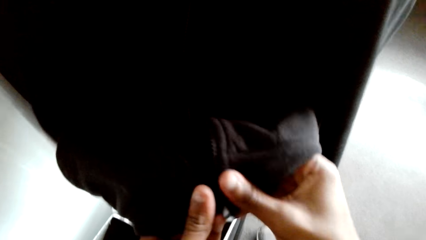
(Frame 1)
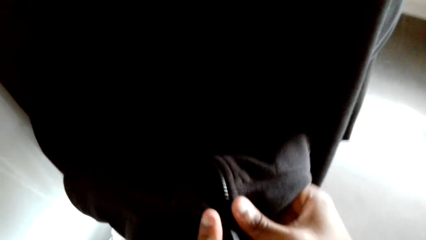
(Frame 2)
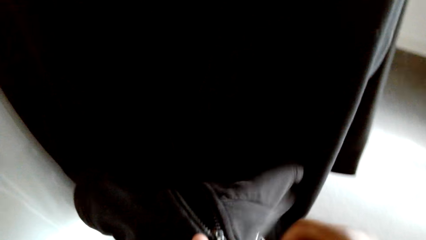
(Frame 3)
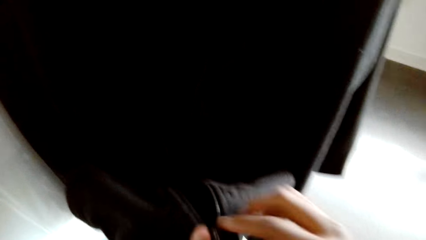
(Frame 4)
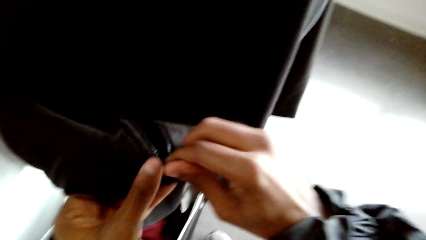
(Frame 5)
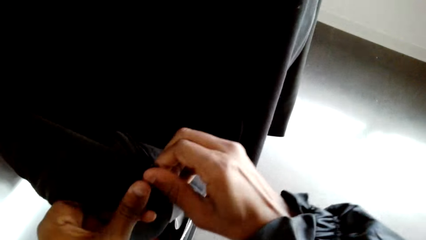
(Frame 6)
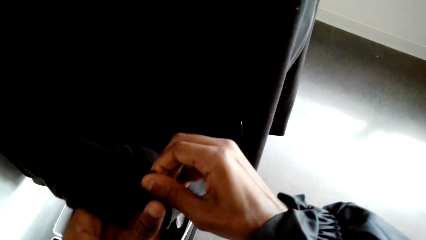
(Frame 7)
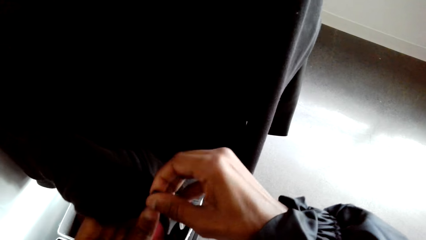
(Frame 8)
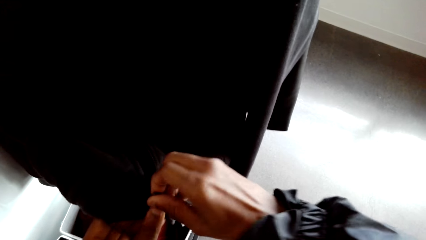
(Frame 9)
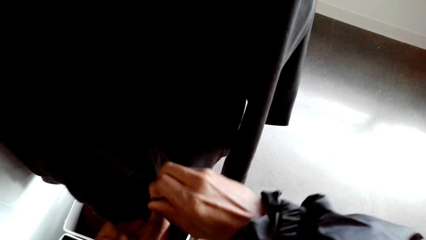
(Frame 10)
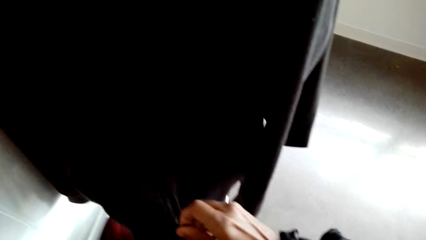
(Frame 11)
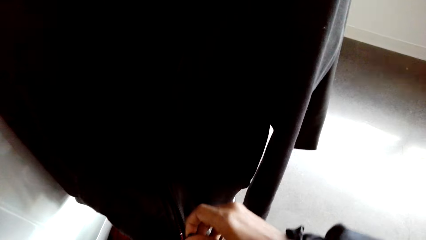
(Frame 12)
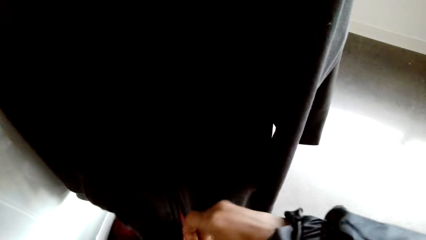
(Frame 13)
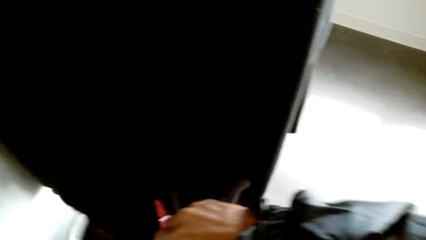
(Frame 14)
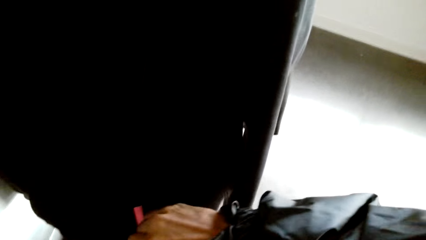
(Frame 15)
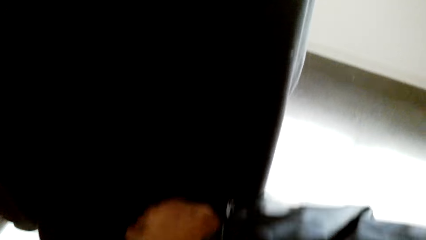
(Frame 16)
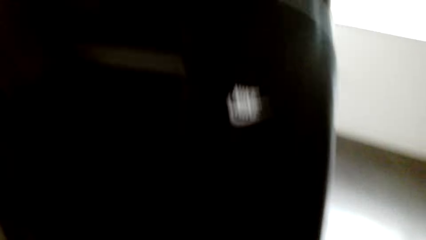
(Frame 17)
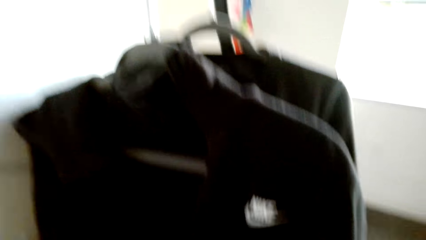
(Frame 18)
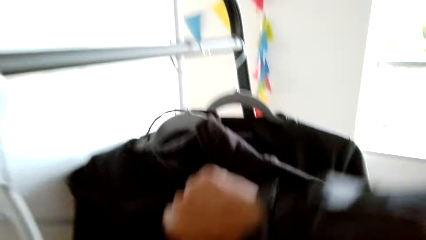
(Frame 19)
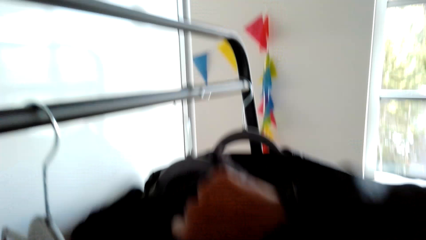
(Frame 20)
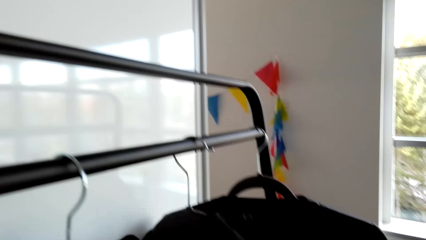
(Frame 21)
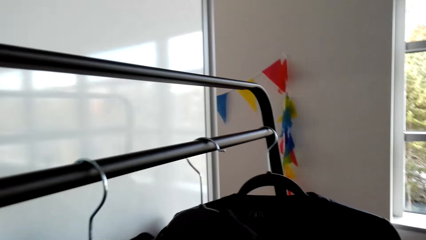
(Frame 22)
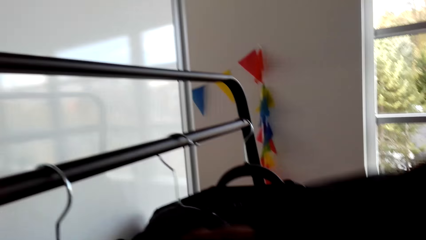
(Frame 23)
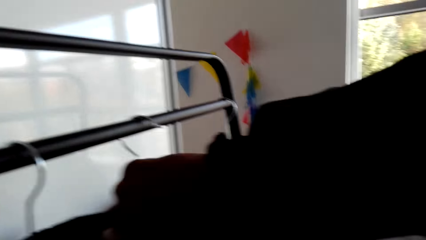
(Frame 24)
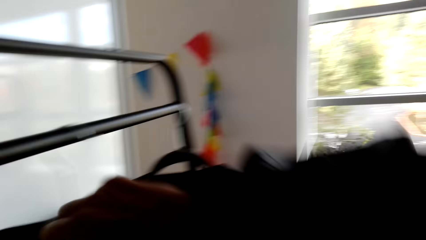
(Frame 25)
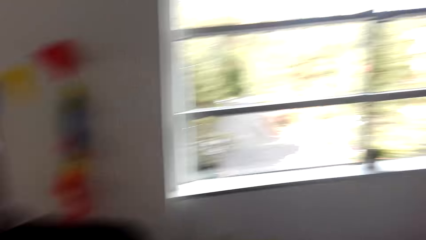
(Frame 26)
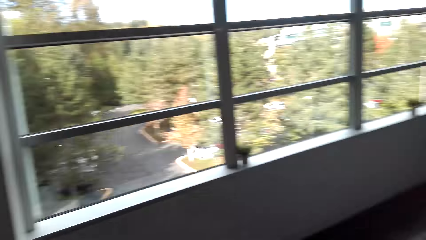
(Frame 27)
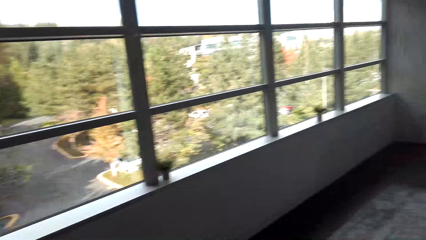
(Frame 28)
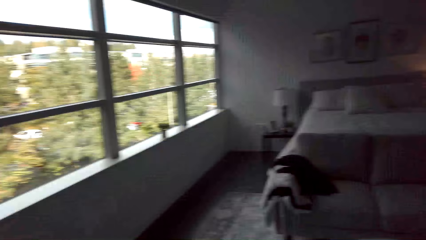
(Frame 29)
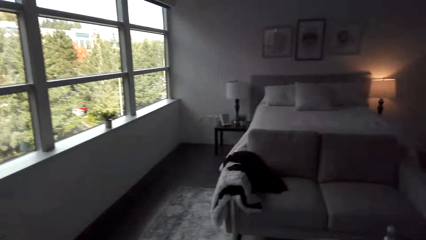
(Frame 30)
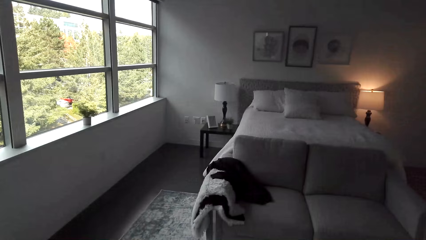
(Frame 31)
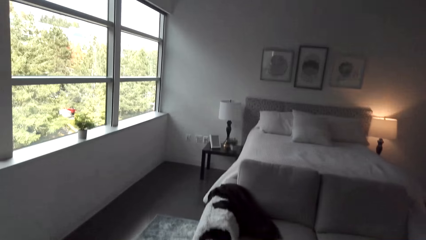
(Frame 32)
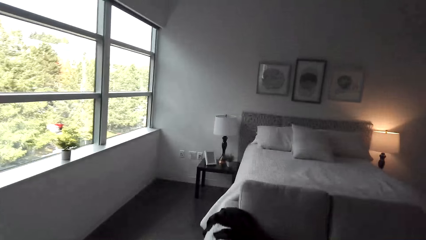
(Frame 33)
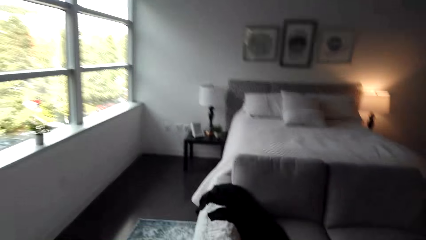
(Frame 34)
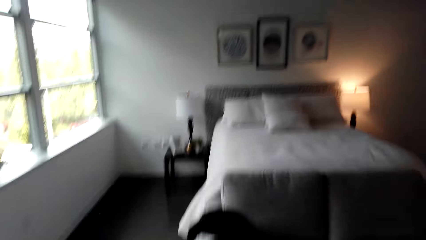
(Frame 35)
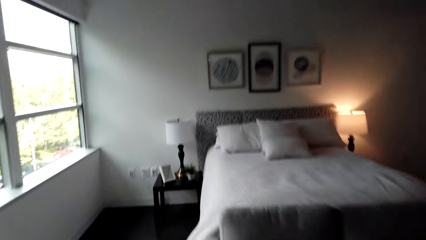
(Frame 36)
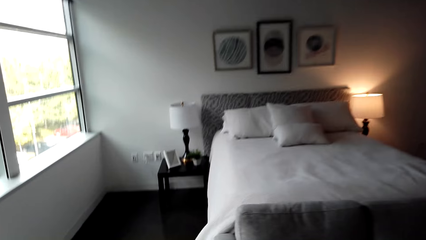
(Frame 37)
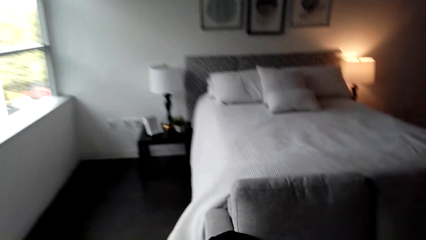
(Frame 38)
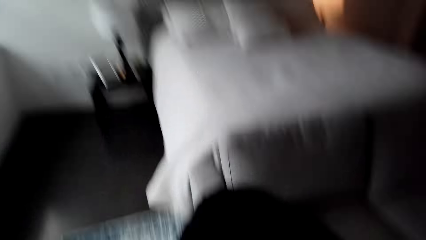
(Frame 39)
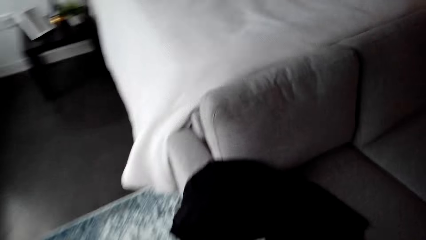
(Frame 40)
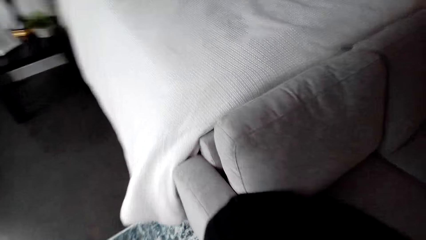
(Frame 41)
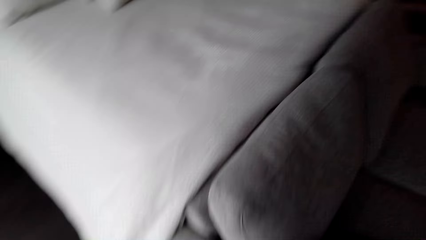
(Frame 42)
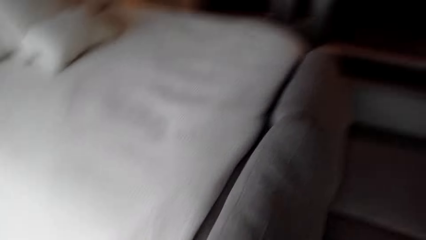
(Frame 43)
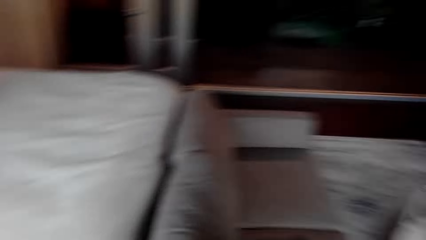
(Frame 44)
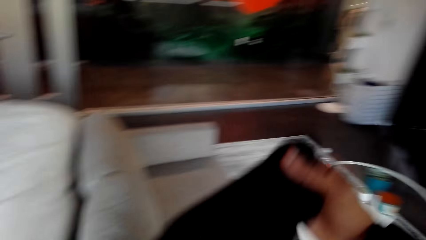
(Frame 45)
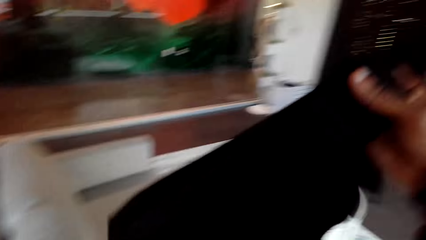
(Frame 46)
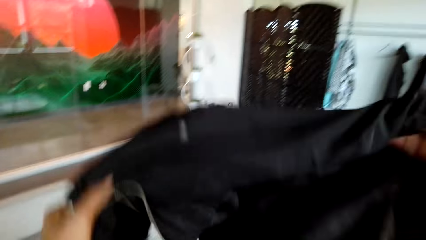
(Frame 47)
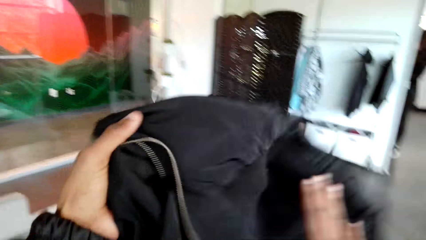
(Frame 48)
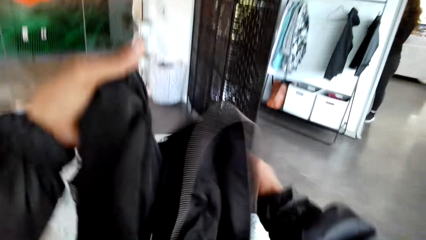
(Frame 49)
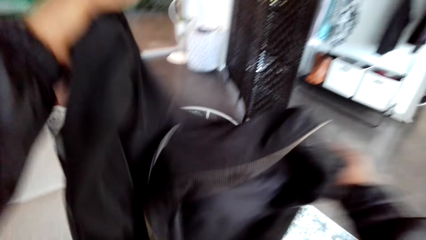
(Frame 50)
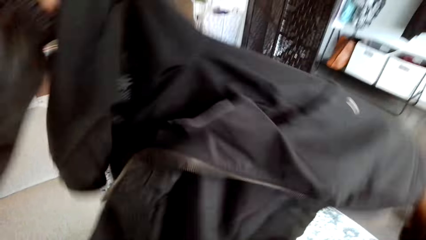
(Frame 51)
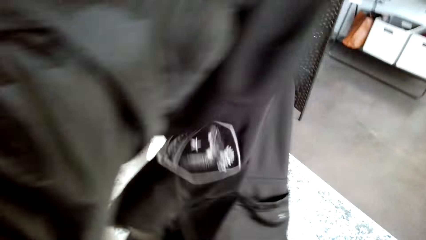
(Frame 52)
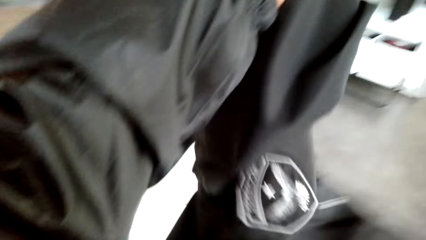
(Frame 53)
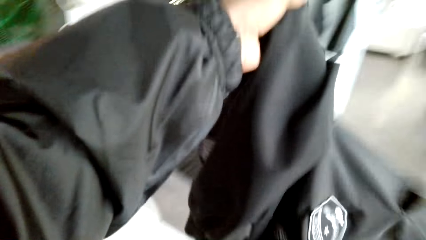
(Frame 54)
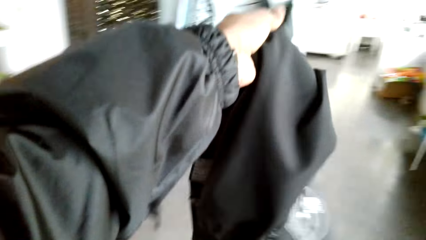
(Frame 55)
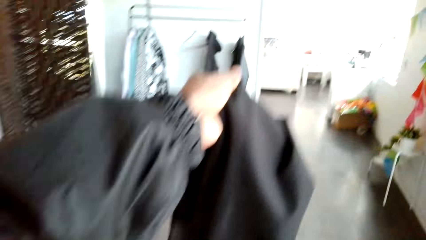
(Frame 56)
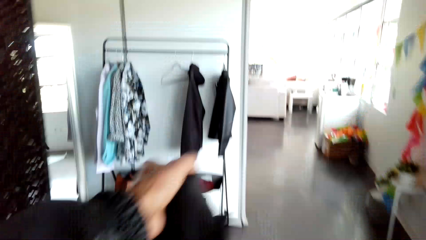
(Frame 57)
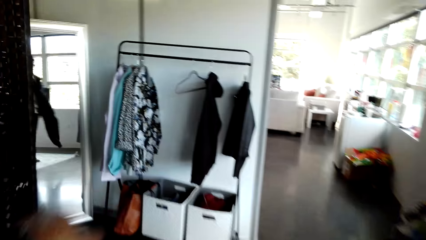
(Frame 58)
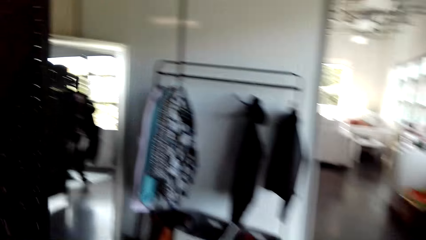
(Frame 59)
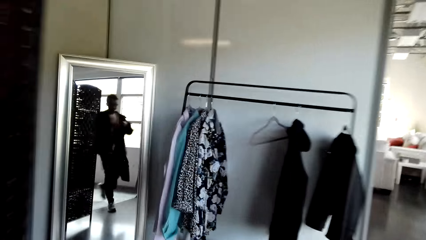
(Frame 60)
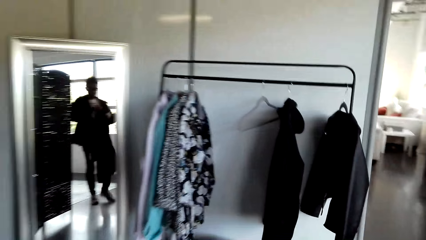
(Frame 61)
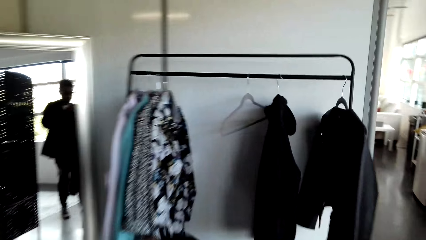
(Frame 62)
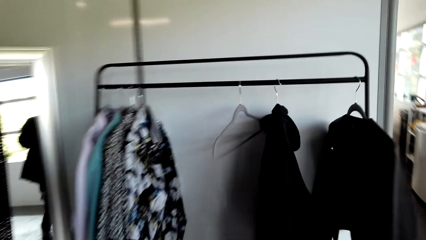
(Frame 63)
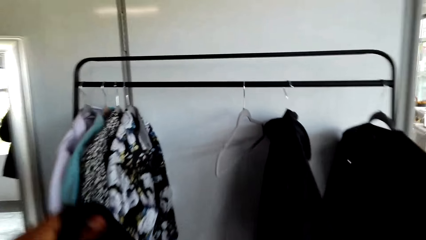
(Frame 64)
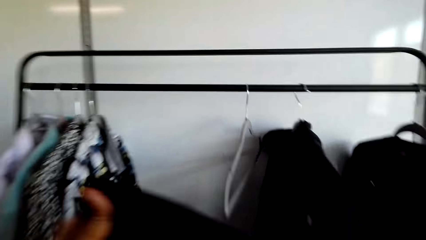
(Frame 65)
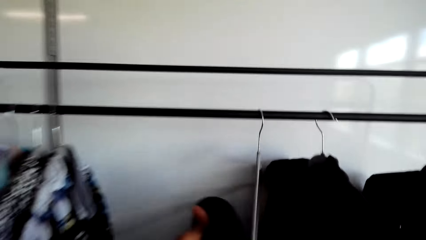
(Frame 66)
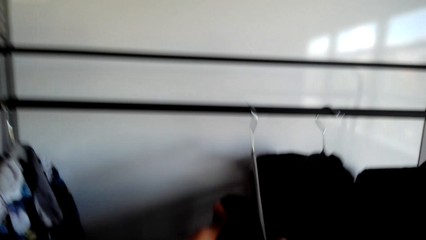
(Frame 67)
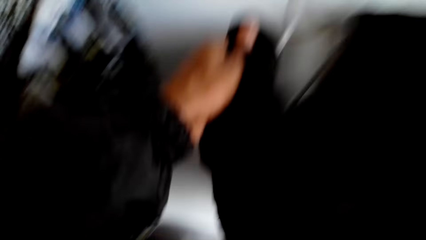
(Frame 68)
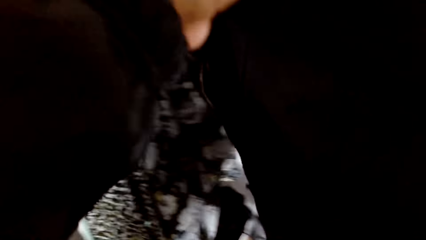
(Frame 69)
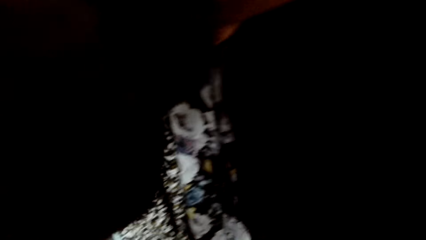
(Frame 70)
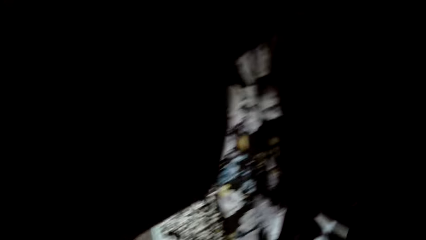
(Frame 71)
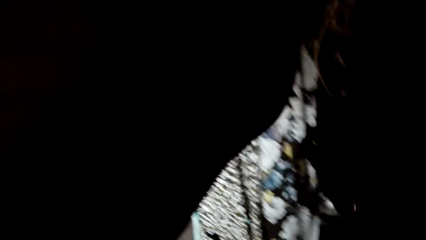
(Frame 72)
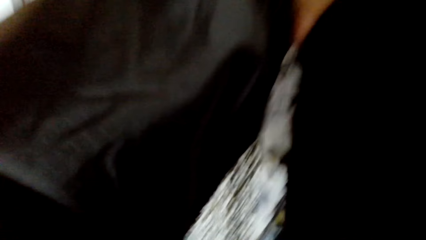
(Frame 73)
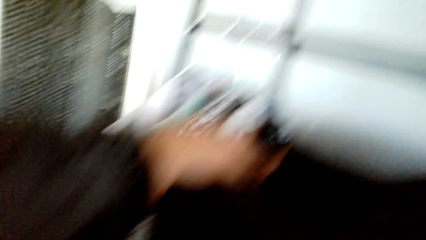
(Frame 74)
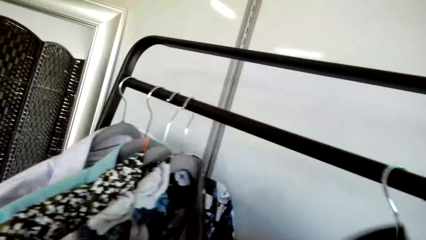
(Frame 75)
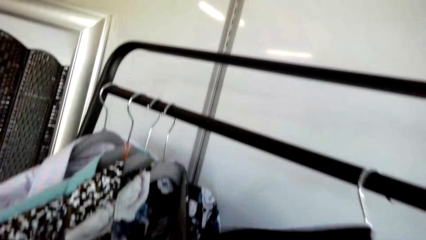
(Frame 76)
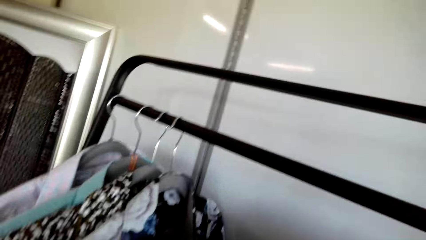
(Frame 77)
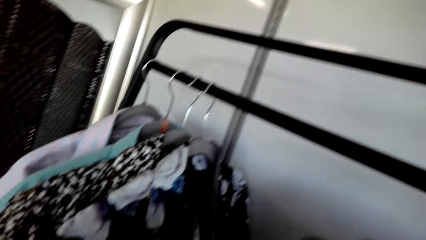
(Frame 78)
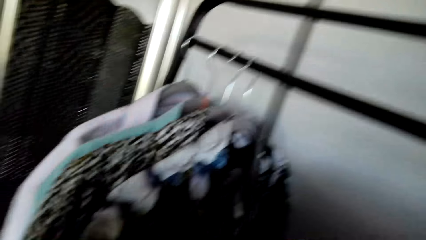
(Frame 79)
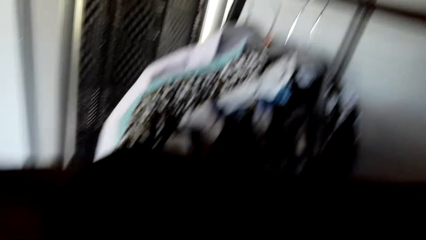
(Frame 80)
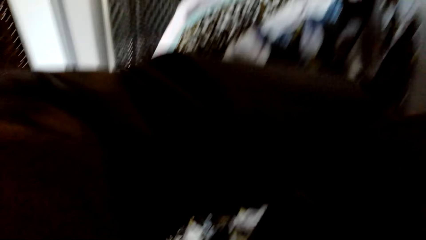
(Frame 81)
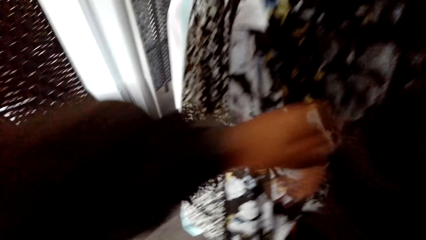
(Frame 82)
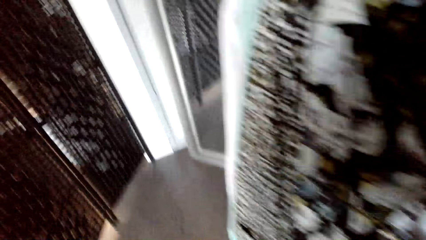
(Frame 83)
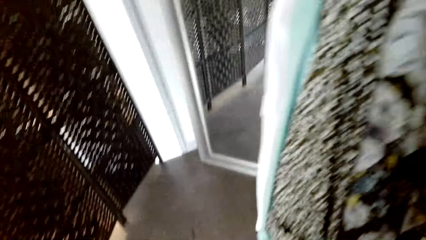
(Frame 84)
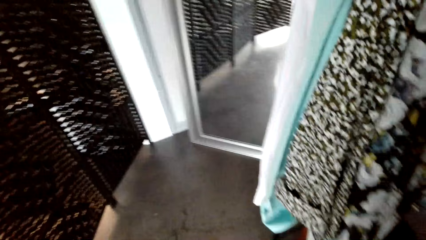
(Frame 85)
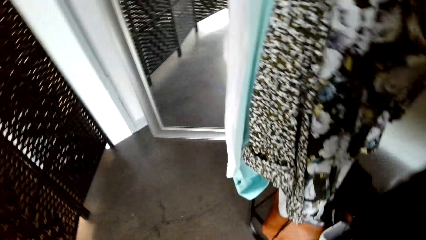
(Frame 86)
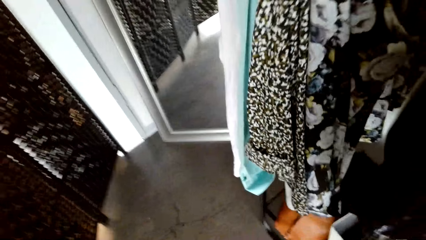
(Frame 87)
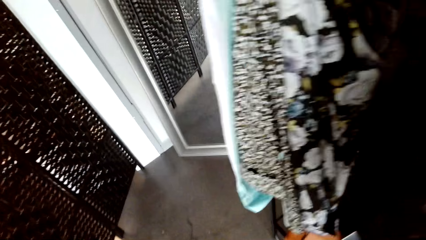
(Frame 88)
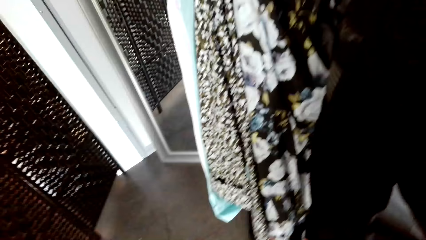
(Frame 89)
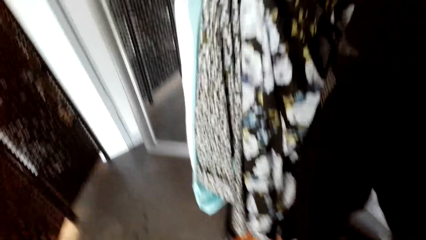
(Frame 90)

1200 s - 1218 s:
The camera wearer walks around. They pick up a jacket. They hang the jacket. They pick up the hanger.
